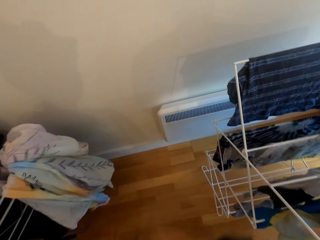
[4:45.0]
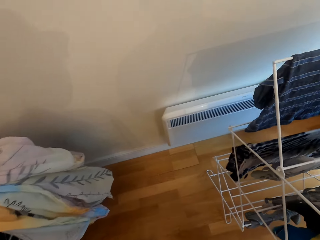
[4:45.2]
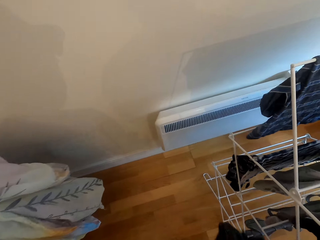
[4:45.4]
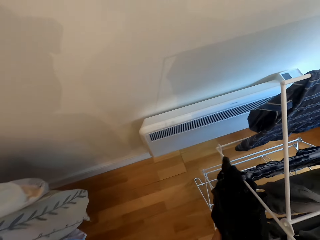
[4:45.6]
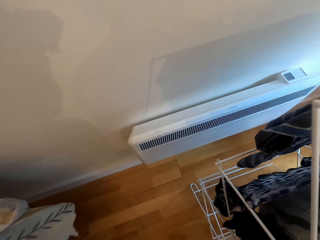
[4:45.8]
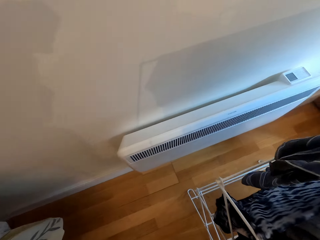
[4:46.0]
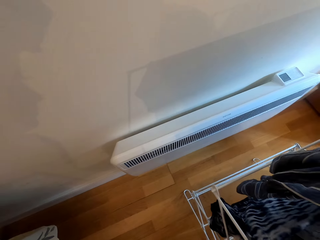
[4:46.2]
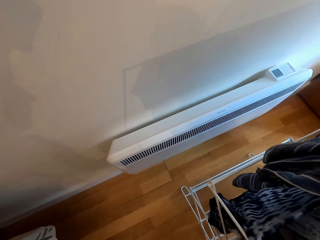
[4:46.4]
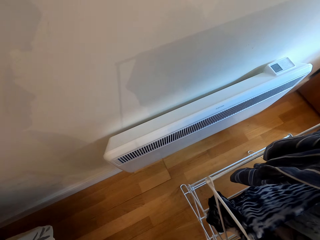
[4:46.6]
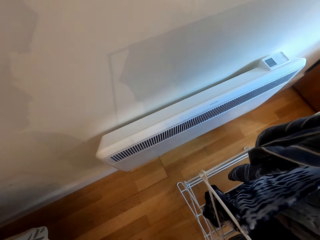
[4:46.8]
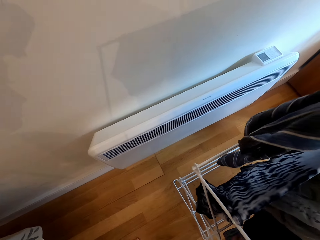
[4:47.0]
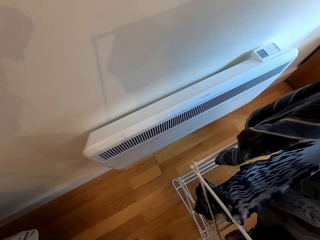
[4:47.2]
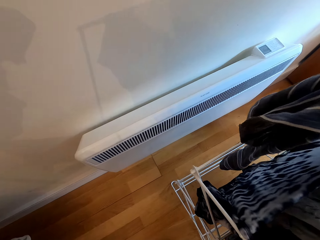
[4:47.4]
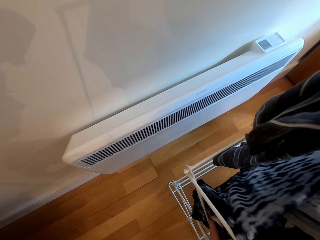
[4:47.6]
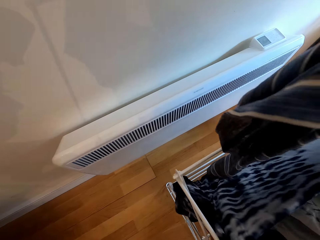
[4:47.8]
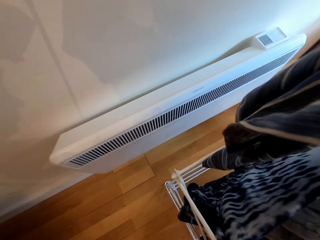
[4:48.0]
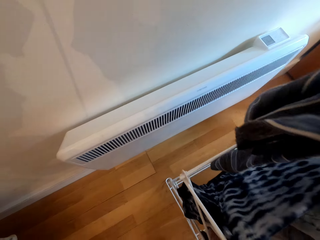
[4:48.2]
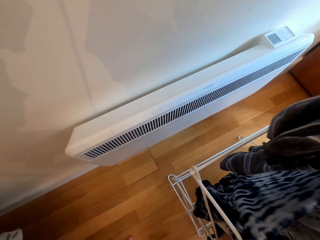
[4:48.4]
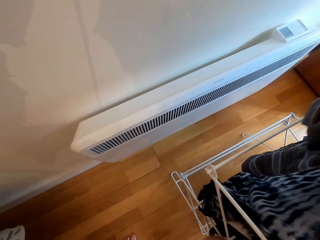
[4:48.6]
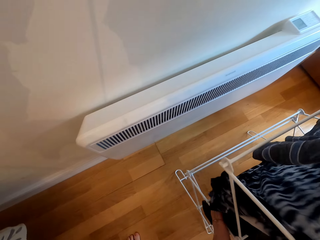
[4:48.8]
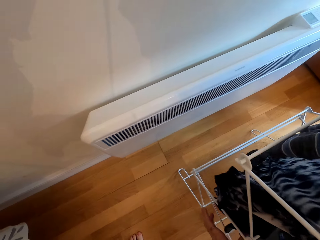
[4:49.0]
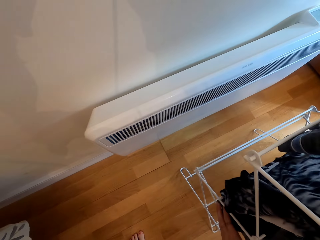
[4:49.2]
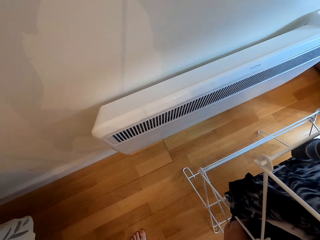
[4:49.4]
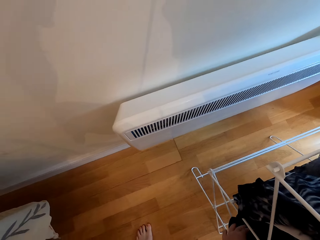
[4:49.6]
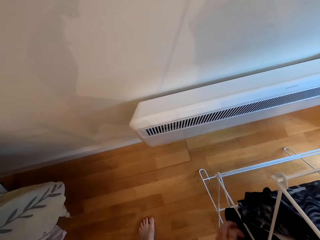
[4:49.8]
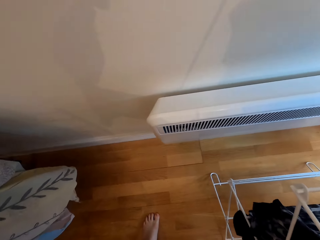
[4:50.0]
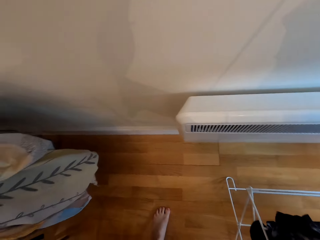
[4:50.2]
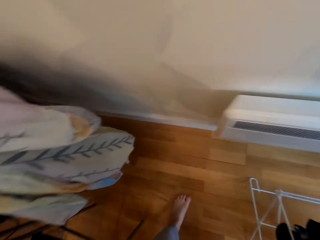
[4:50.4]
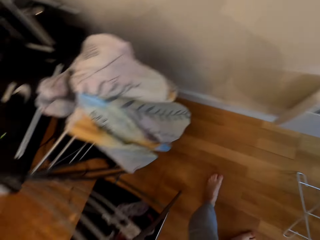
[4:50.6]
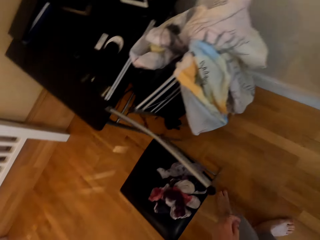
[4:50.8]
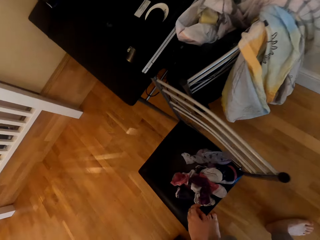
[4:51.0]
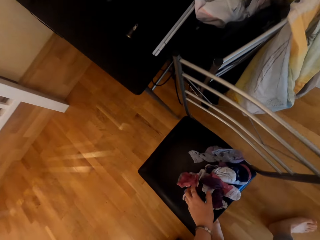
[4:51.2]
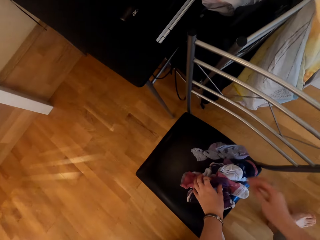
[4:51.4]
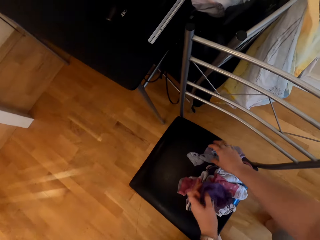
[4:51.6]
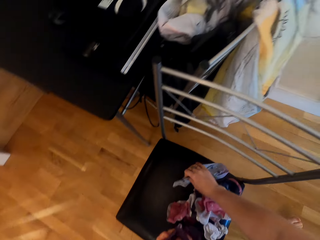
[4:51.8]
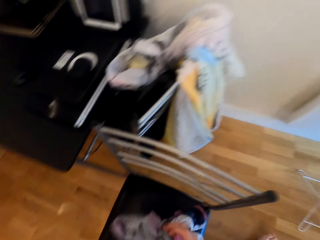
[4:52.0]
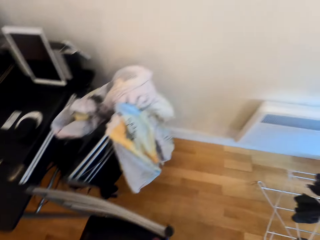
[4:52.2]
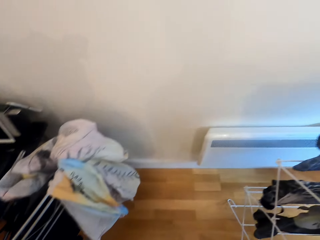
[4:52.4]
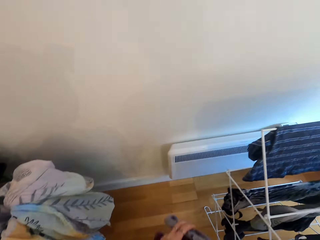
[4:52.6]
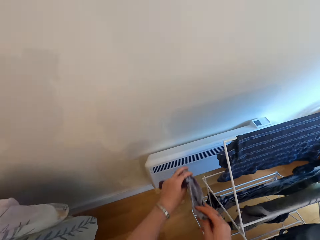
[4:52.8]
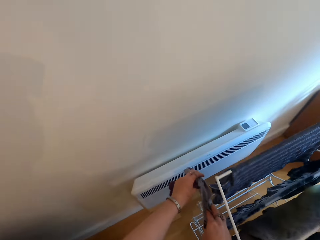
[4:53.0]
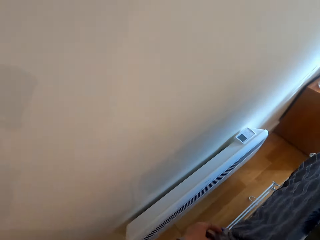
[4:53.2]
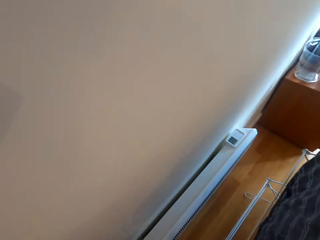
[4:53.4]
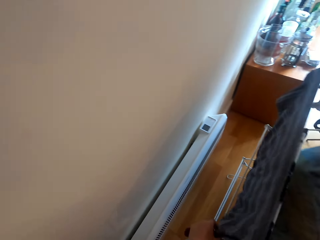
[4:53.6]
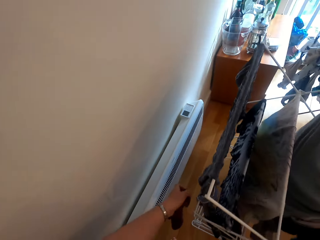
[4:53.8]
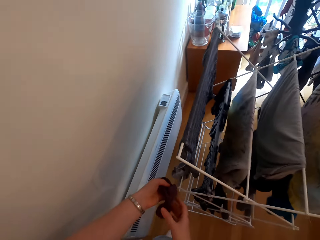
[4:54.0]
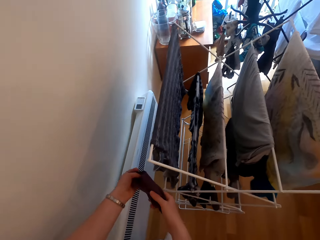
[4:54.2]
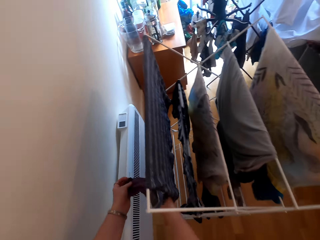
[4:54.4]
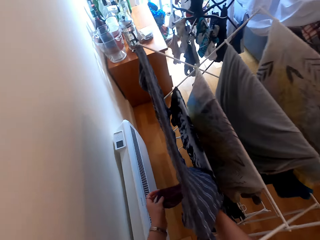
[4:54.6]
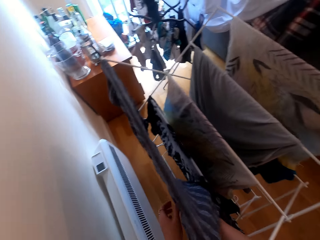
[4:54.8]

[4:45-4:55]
The camera wearer hangs the shirt on the rack. They pick up socks on the chair. They hang the socks.

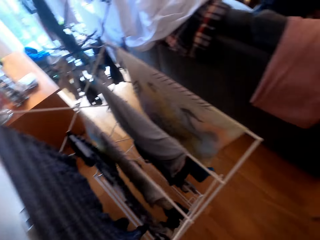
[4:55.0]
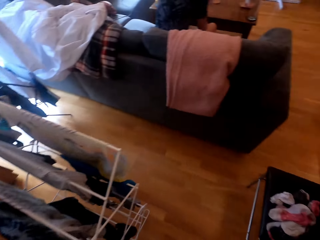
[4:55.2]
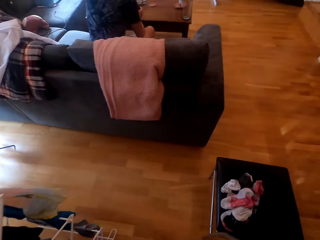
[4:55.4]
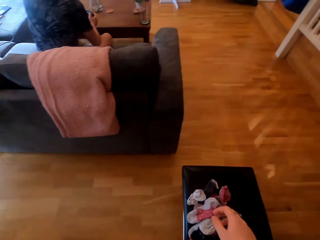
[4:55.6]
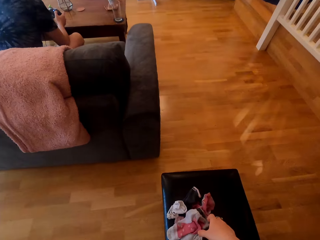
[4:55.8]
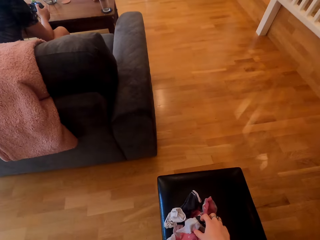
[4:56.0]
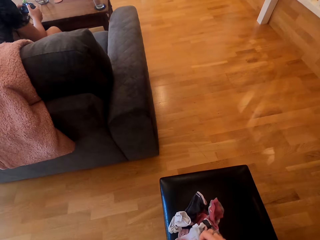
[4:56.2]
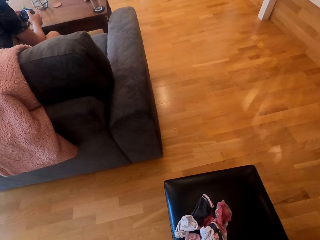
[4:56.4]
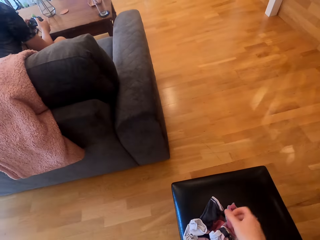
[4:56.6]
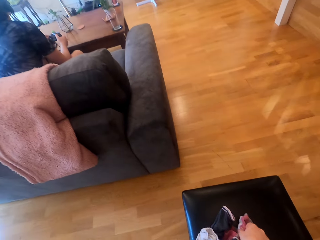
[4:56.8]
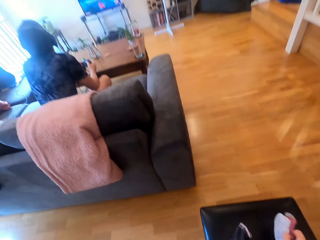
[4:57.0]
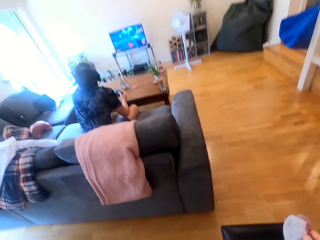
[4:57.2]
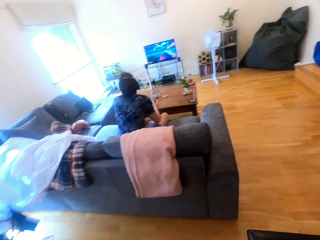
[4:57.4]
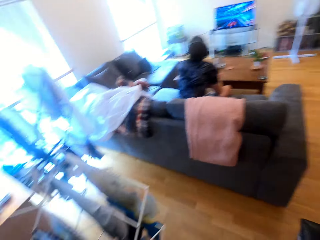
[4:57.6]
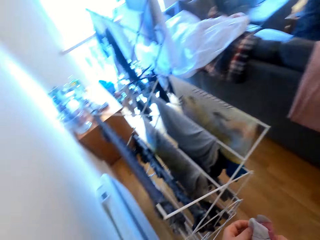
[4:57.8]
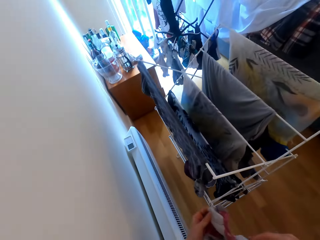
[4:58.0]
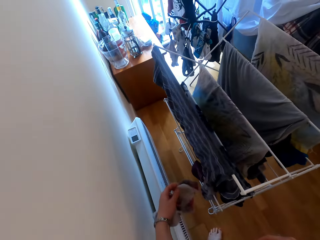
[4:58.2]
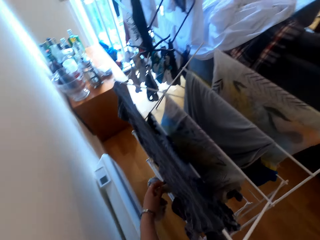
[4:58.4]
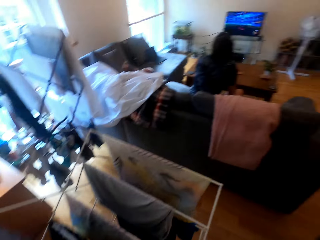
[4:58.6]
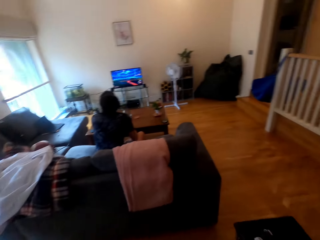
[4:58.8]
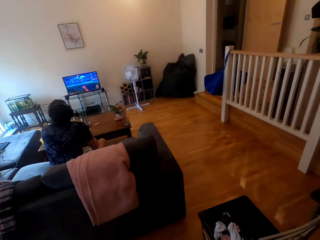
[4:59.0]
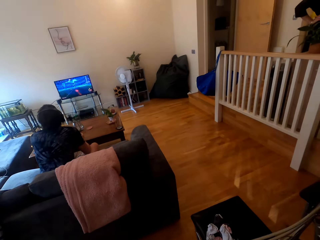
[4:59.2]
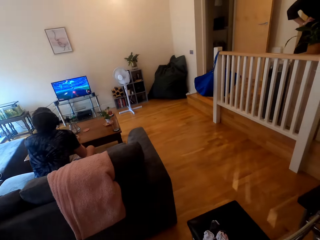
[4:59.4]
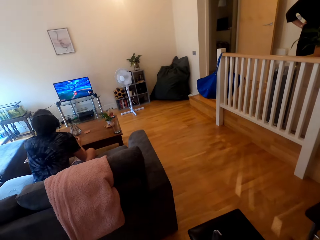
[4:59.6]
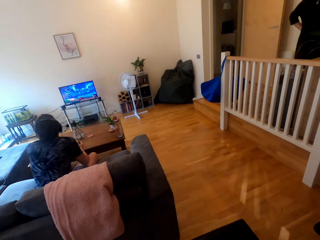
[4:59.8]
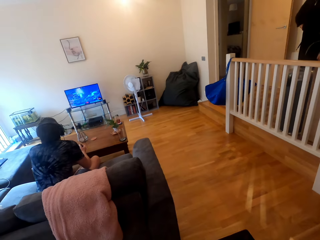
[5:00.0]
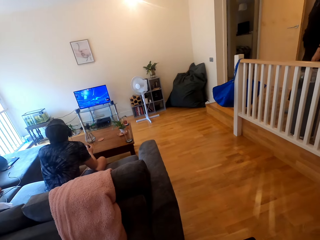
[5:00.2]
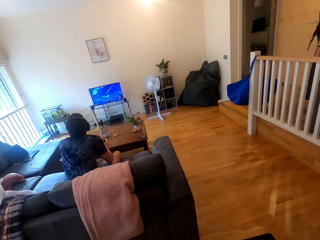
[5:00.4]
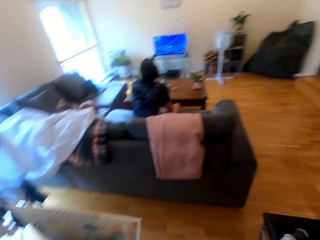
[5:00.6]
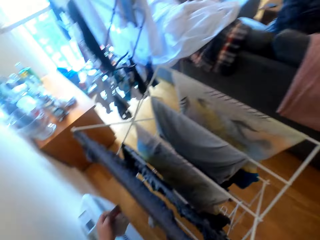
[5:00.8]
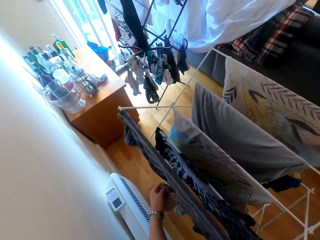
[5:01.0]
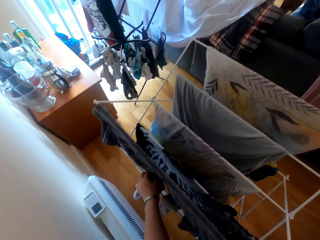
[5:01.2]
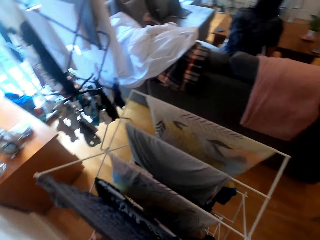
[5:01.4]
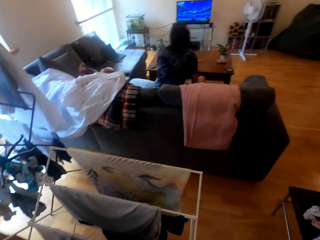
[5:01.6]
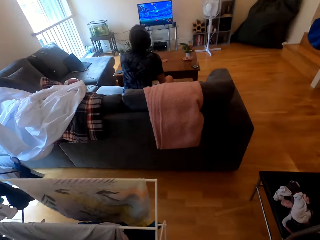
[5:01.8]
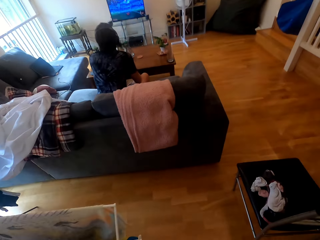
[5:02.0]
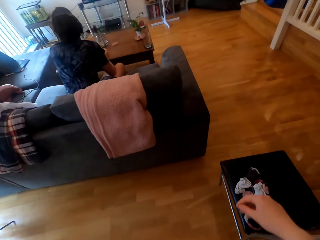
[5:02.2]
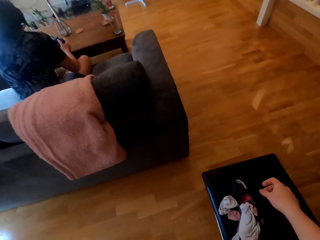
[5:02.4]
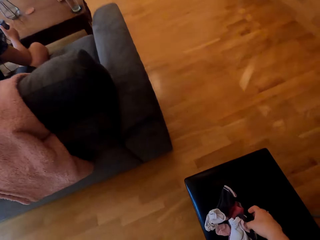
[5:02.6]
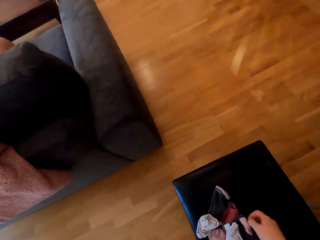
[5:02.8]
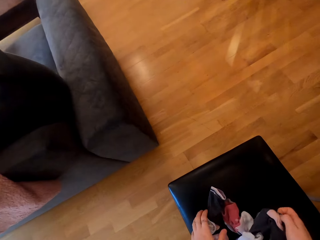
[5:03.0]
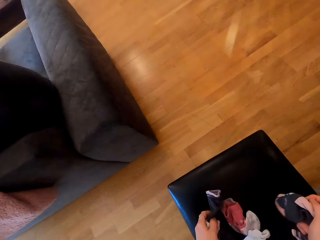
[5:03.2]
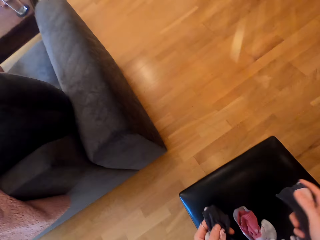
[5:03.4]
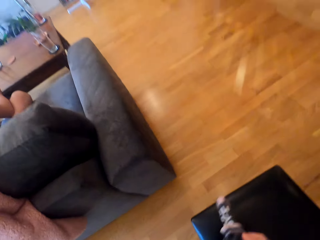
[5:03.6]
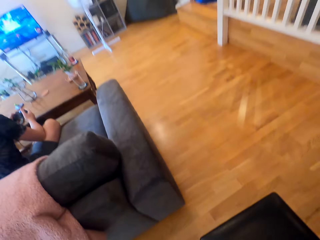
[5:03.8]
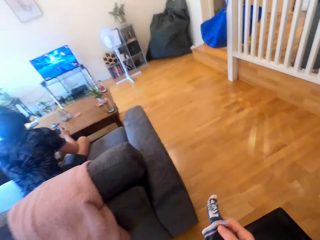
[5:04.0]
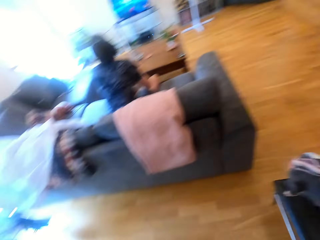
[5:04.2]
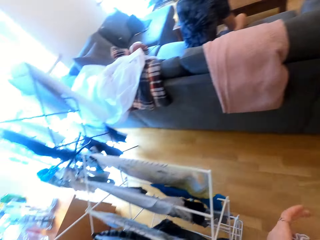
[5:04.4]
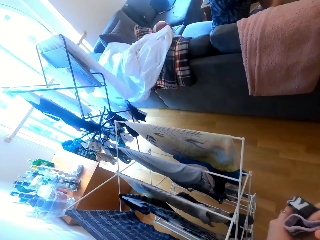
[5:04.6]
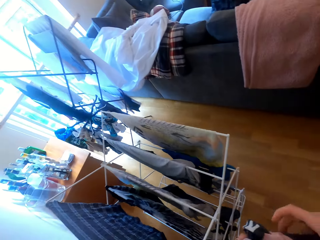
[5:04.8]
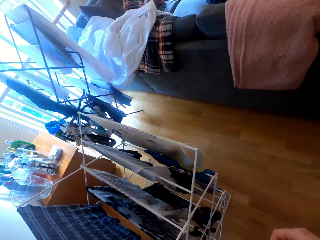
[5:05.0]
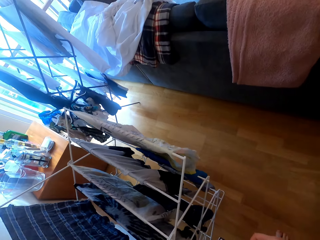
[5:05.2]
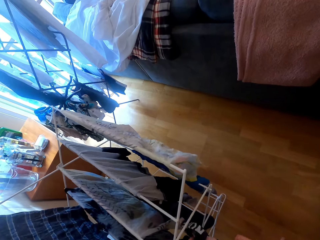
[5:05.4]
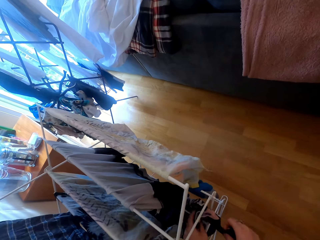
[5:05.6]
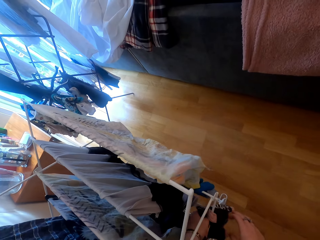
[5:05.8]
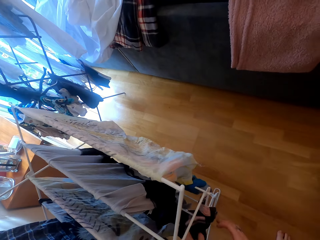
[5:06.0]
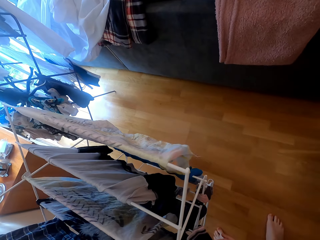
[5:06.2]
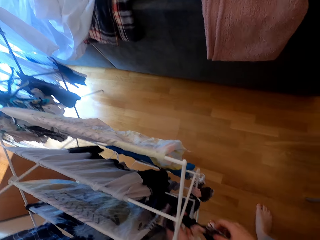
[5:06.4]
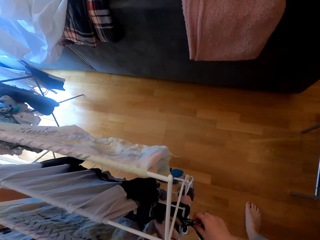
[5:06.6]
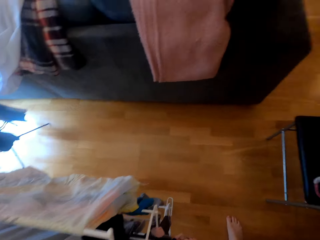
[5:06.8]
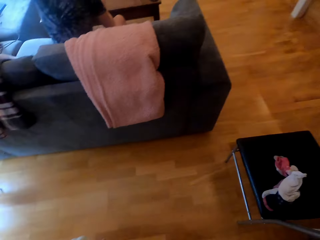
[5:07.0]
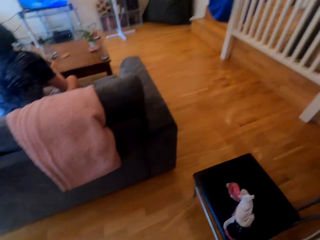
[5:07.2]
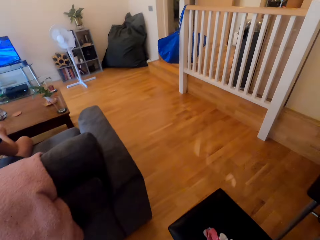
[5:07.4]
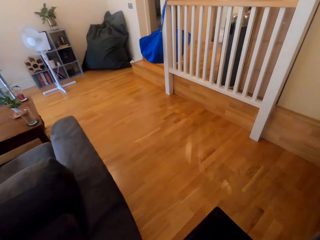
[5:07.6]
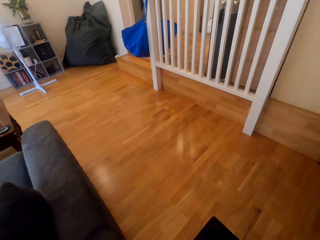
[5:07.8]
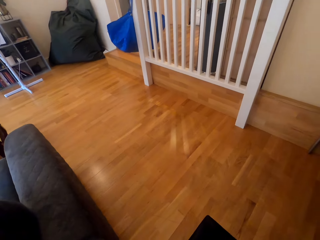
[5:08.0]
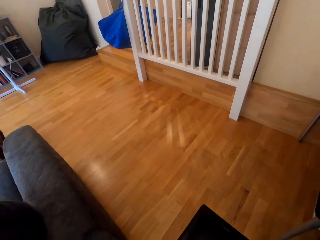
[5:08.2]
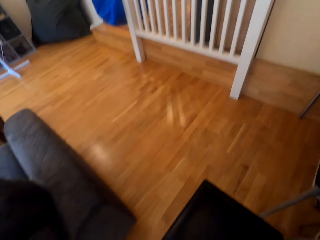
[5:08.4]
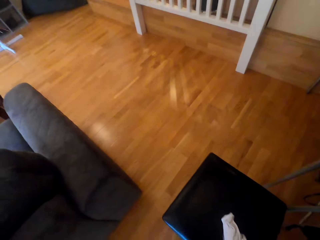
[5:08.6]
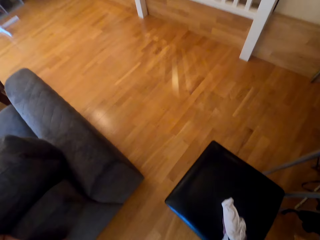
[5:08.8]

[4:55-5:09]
A man holds a game pad. The camera wearer turns around. They collect socks on the chair. They hang the socks on the rack. They look around the room. They hang the sock. They pick up socks on the chair. They hang the socks. They turn around.
